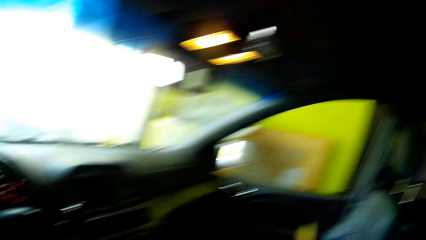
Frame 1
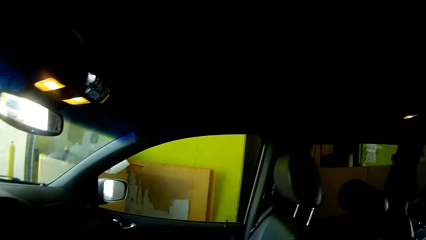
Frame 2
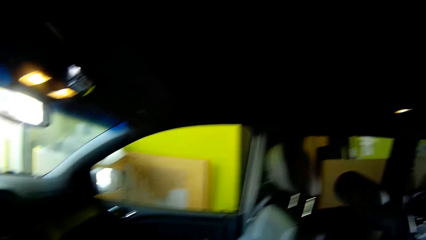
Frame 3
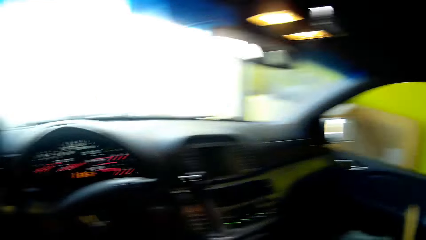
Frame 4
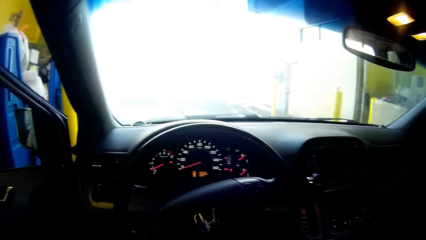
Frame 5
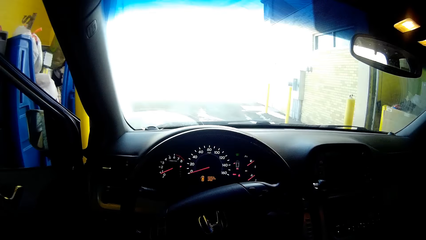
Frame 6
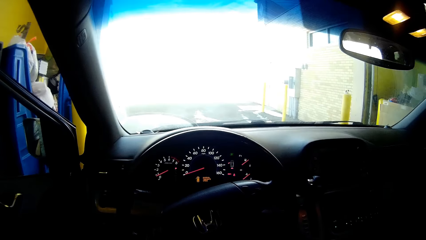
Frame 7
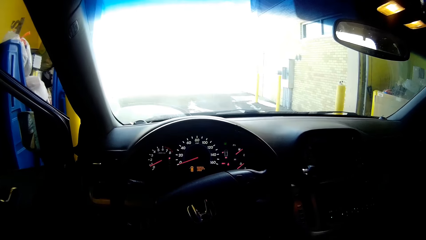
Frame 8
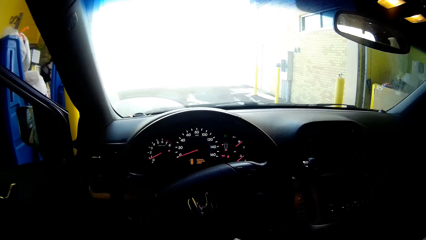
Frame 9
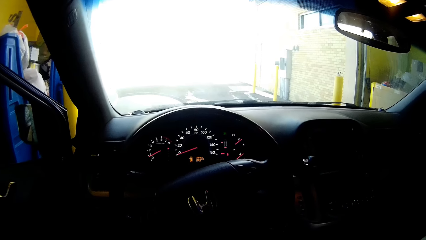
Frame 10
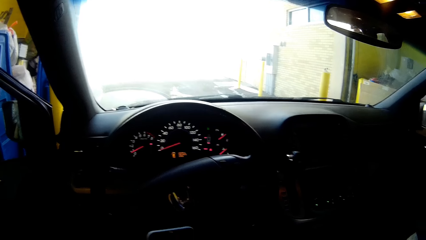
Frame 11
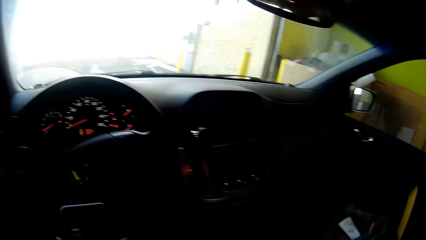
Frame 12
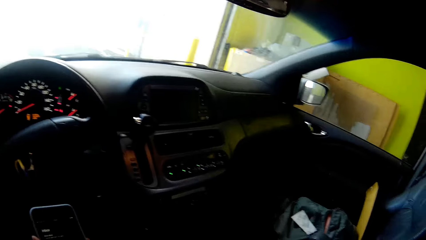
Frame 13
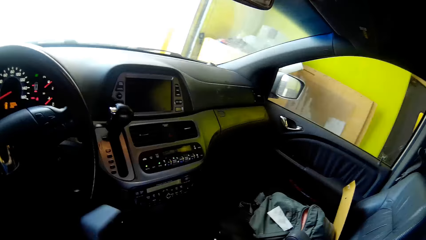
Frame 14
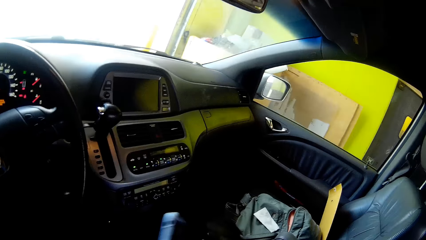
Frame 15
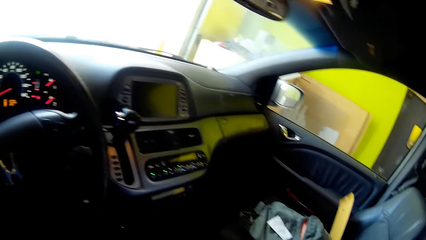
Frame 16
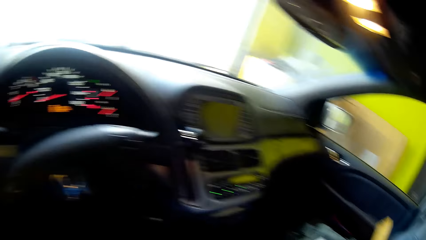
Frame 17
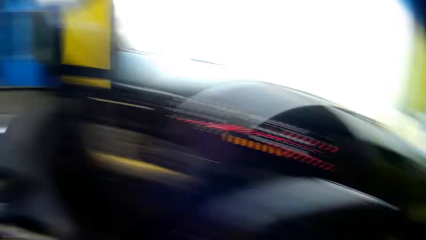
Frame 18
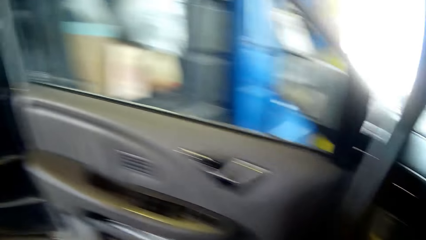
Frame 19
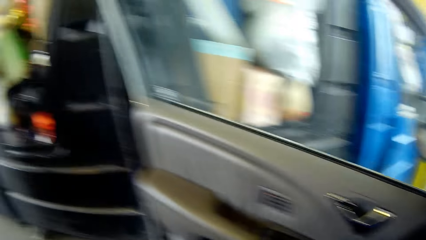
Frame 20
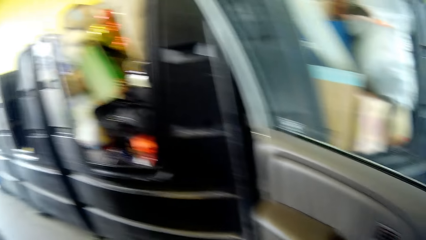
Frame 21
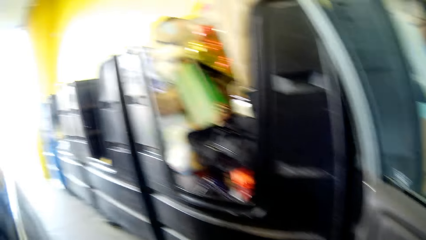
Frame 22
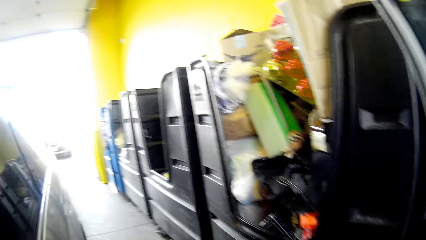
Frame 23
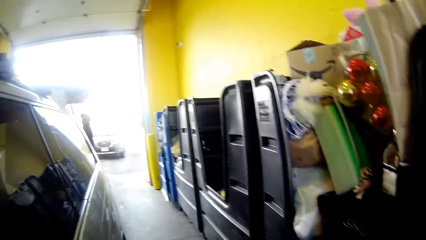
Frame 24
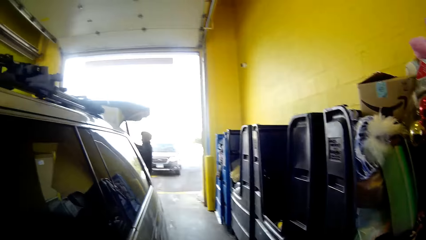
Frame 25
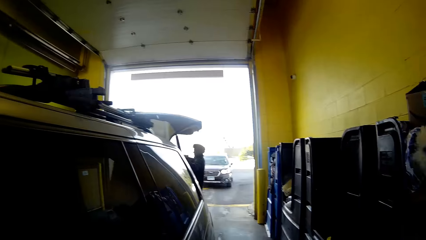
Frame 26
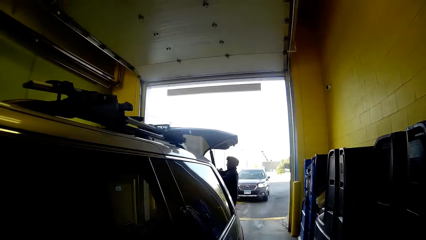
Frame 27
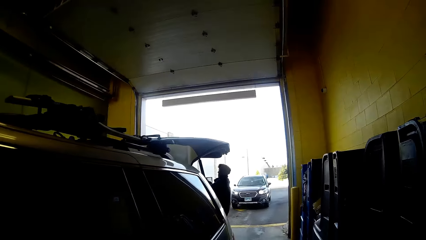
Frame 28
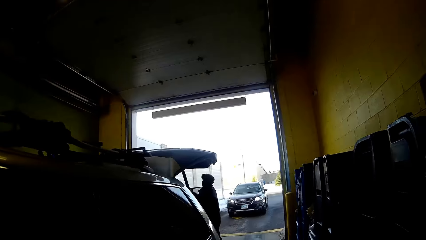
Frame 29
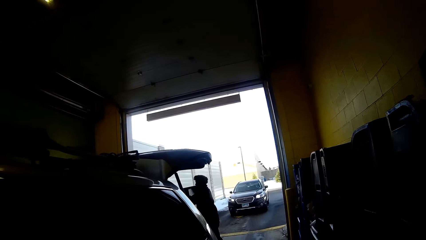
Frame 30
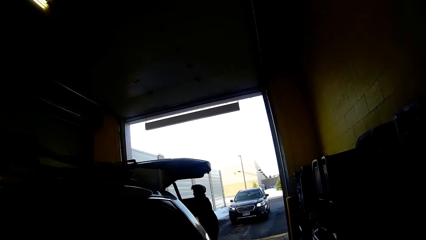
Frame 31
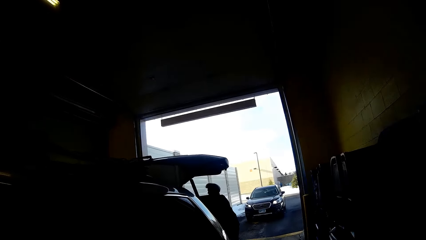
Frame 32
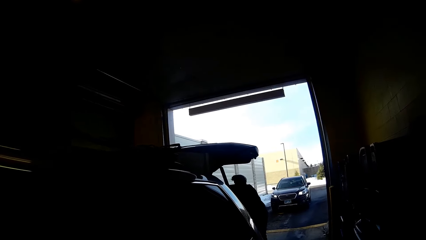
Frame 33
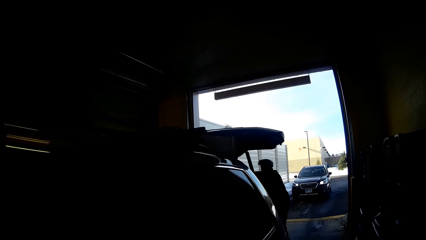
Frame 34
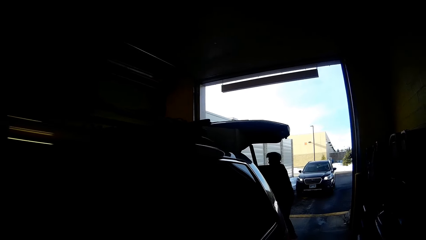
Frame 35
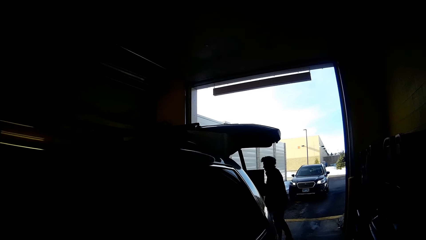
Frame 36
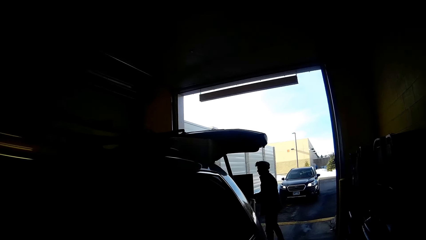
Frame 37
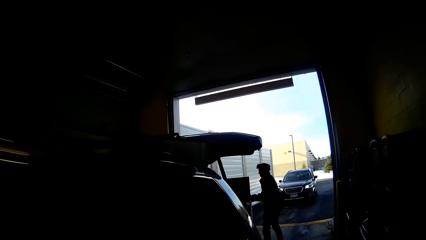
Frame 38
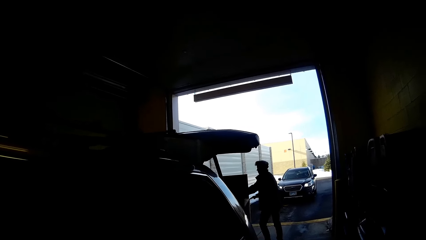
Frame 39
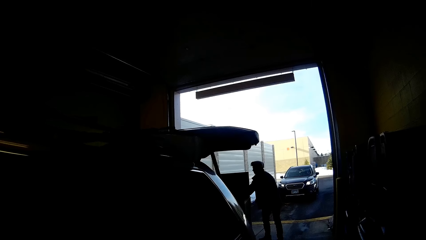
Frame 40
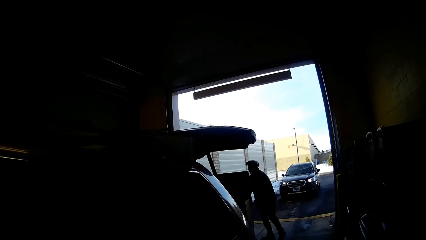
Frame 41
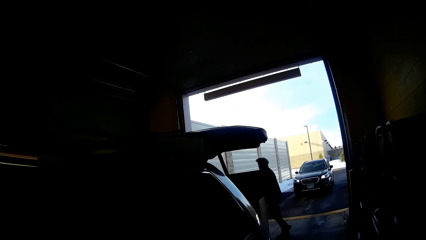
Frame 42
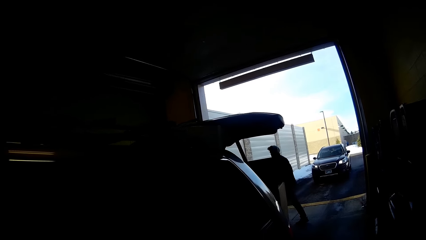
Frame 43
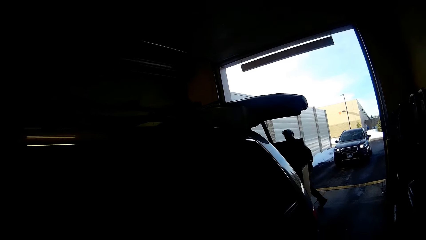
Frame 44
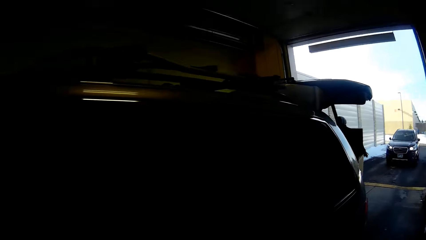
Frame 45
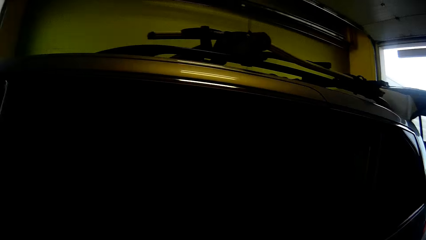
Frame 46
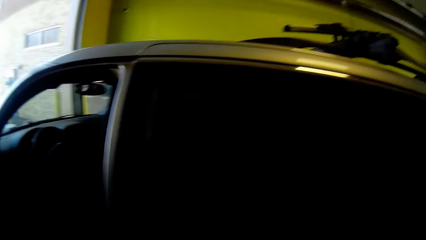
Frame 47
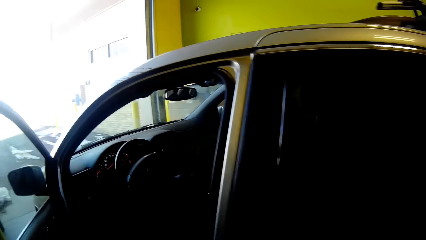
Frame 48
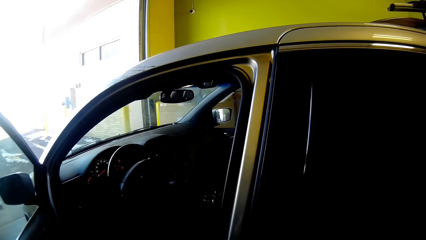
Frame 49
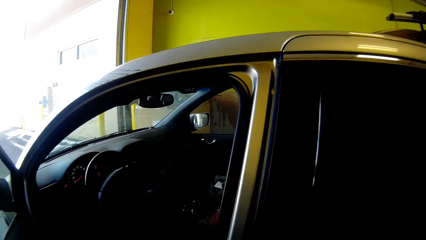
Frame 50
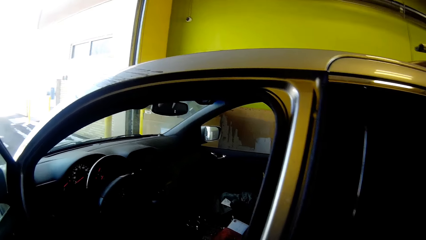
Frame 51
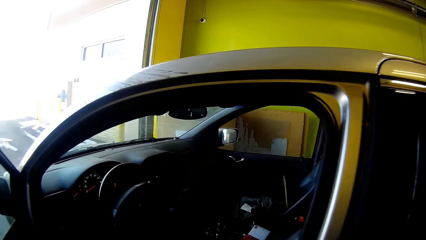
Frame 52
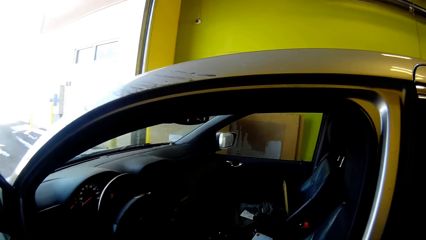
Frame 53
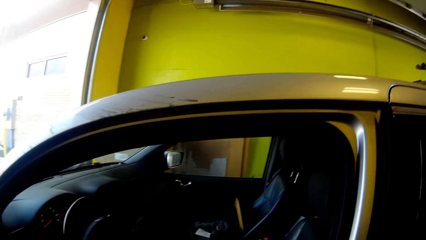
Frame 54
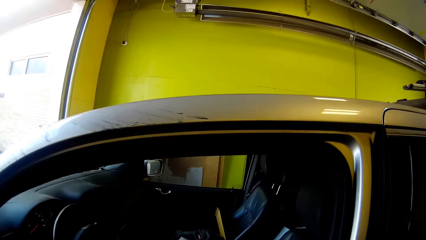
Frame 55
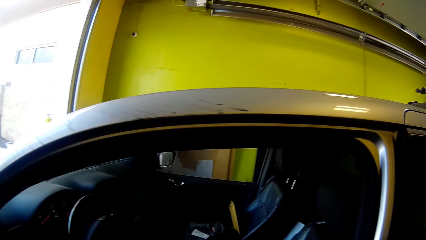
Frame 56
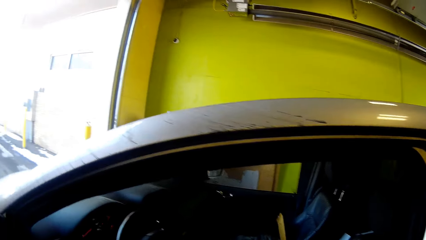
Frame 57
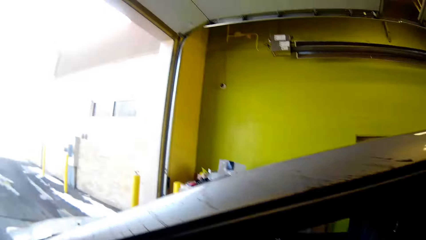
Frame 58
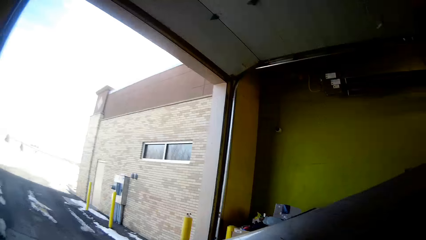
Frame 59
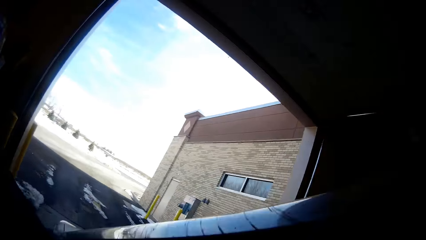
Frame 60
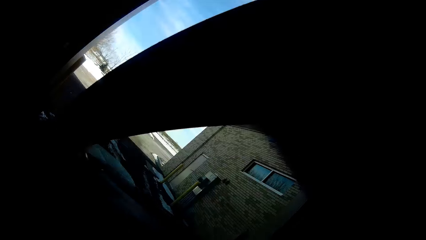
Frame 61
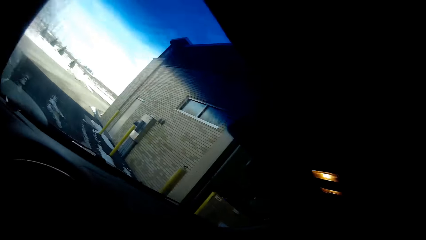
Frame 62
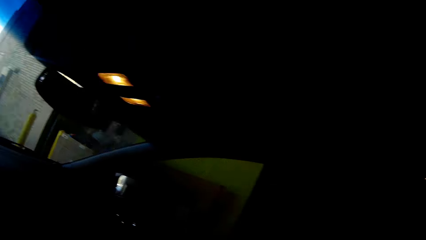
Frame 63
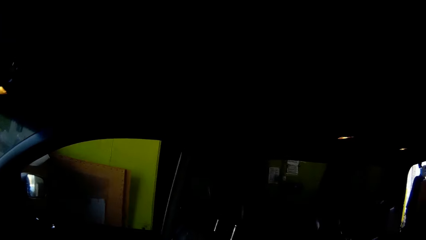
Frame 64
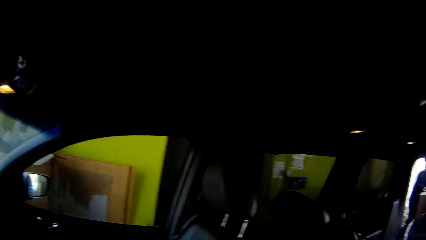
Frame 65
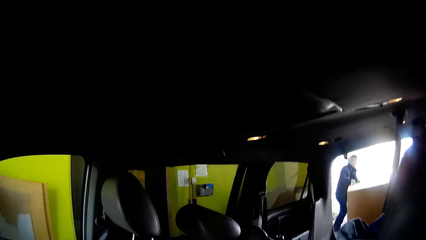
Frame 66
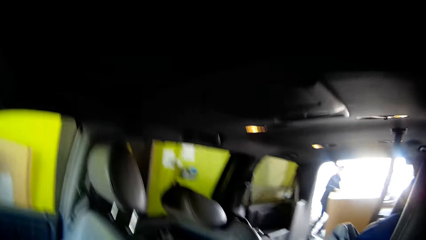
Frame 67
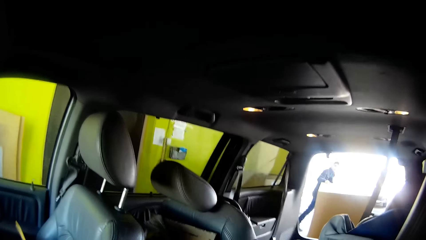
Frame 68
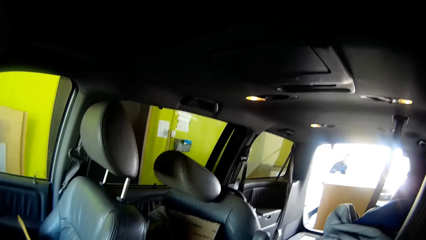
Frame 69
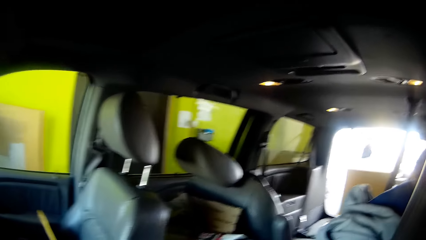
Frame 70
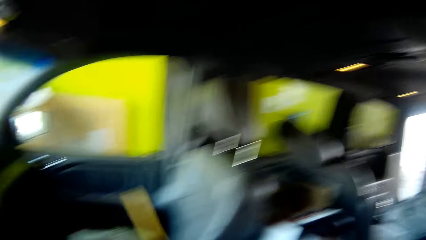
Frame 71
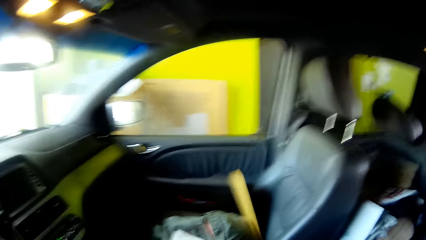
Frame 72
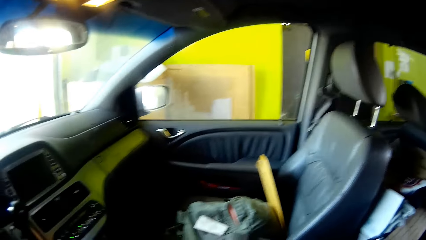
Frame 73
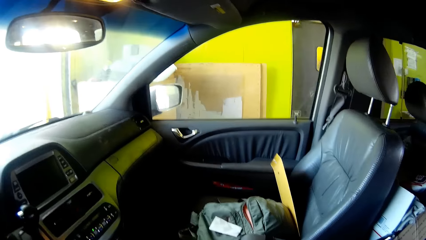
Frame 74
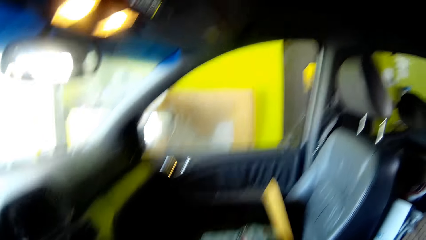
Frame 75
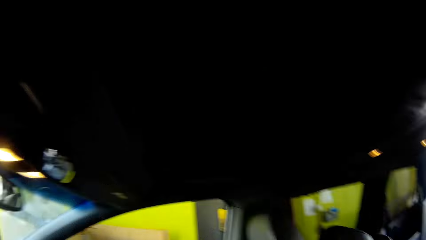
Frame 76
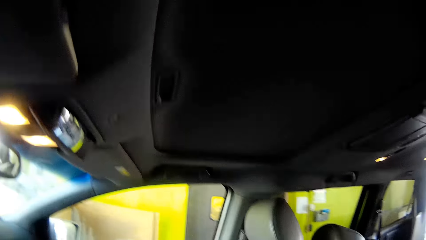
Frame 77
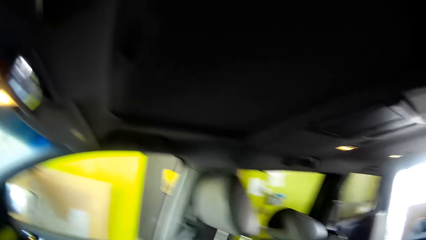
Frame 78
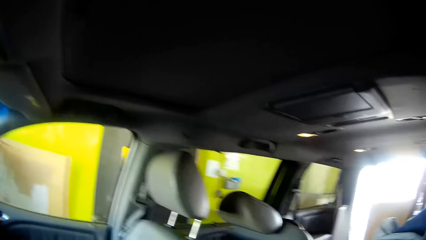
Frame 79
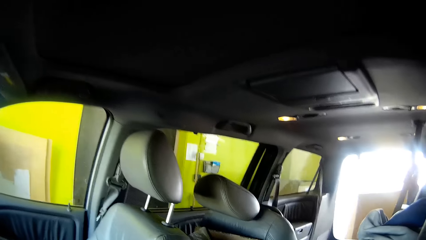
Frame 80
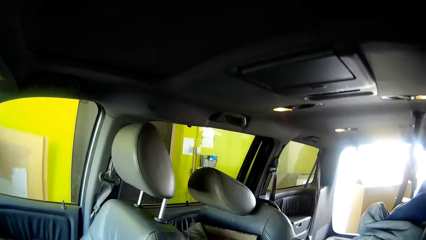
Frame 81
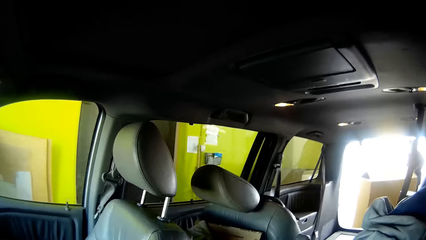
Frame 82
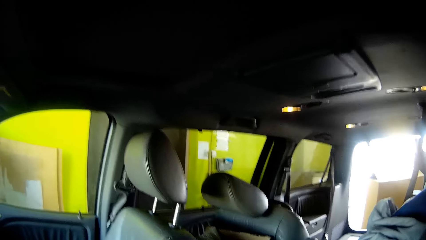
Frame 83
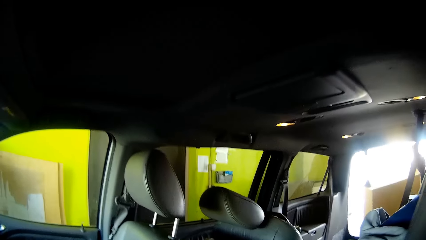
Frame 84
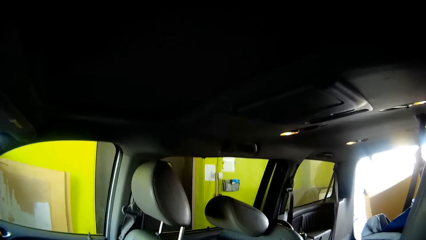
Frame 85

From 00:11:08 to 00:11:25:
The camera wearer walks in the building. They get out of the car. They enter the car.
